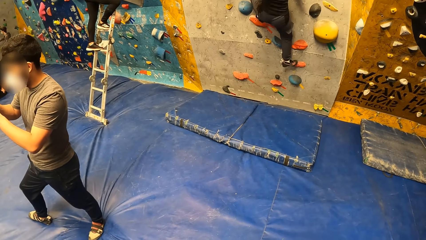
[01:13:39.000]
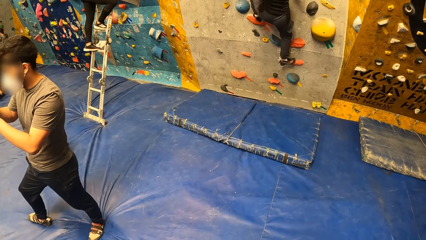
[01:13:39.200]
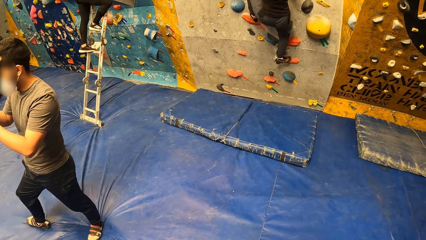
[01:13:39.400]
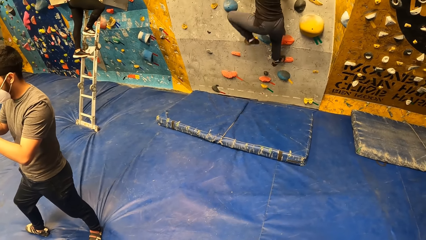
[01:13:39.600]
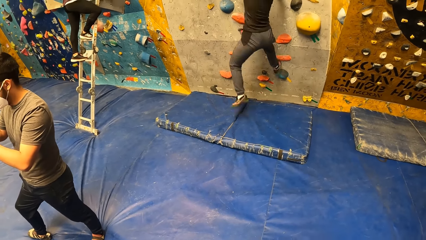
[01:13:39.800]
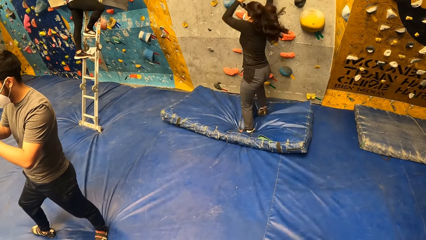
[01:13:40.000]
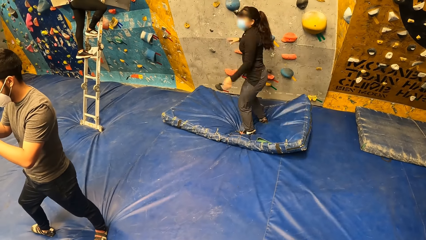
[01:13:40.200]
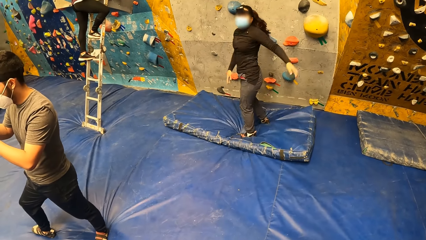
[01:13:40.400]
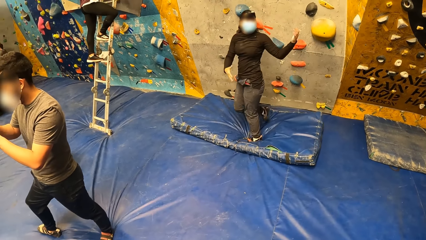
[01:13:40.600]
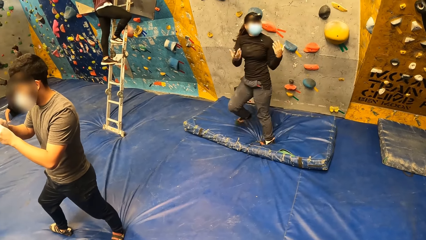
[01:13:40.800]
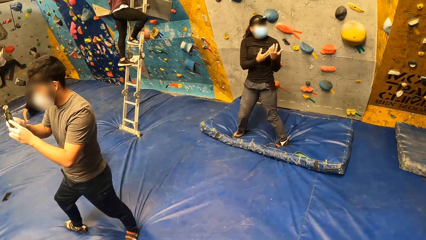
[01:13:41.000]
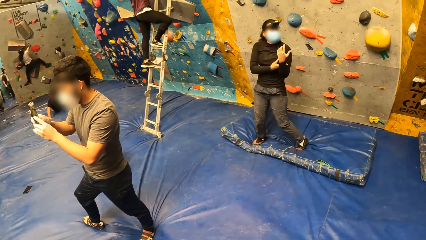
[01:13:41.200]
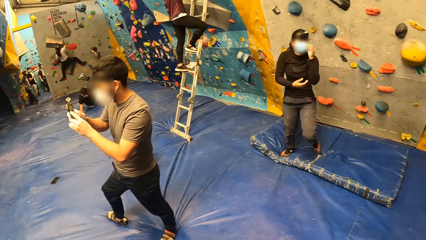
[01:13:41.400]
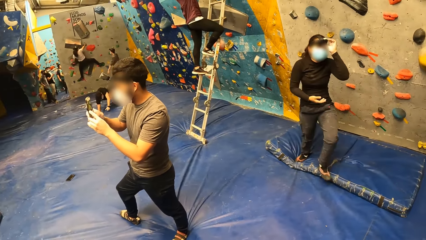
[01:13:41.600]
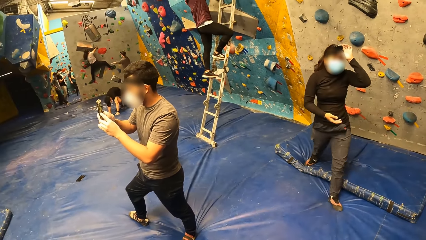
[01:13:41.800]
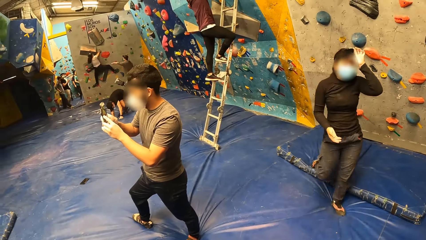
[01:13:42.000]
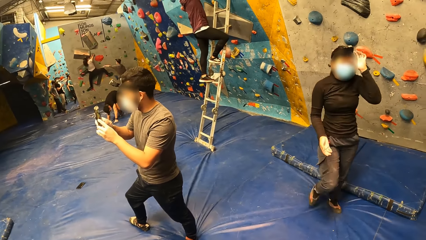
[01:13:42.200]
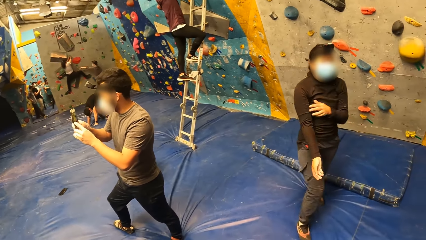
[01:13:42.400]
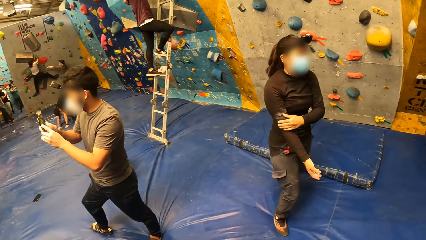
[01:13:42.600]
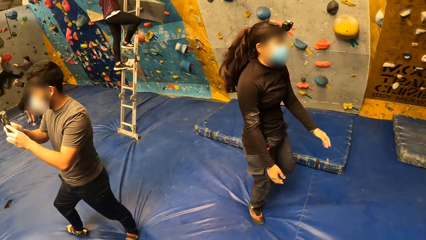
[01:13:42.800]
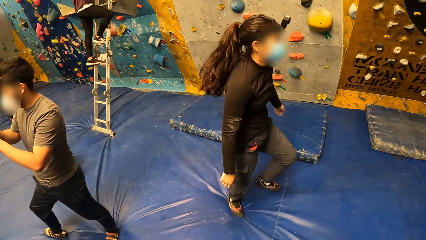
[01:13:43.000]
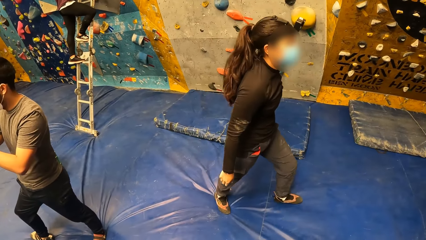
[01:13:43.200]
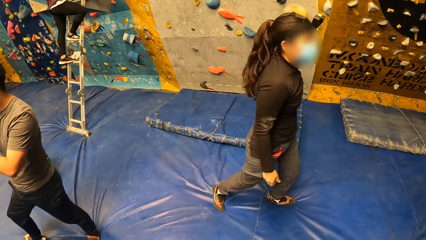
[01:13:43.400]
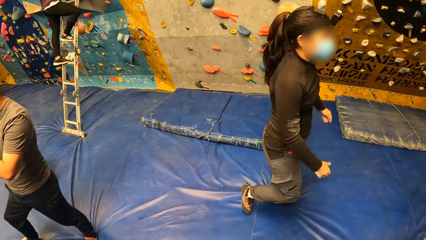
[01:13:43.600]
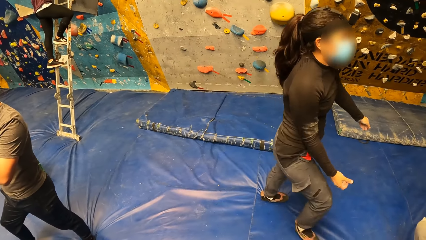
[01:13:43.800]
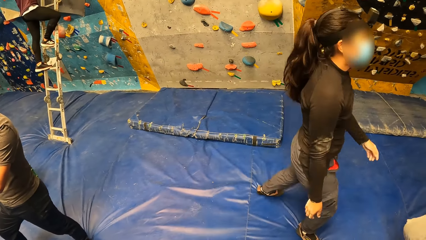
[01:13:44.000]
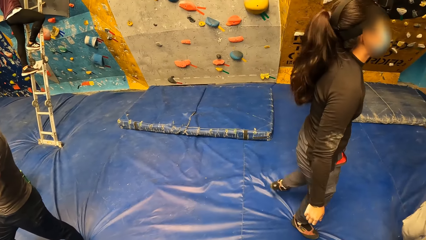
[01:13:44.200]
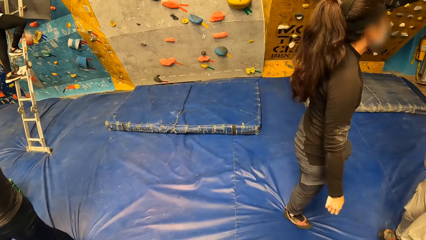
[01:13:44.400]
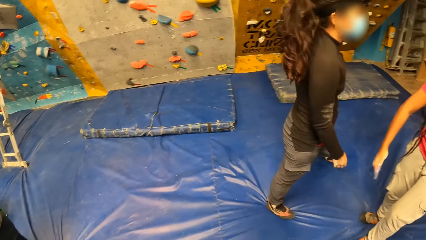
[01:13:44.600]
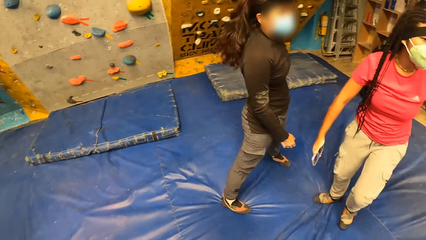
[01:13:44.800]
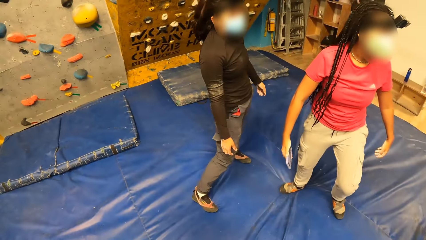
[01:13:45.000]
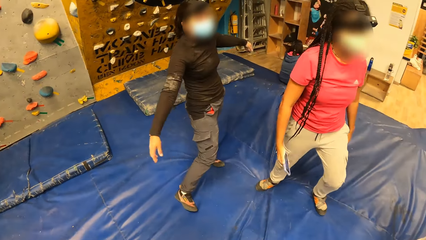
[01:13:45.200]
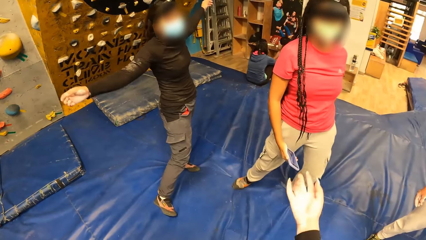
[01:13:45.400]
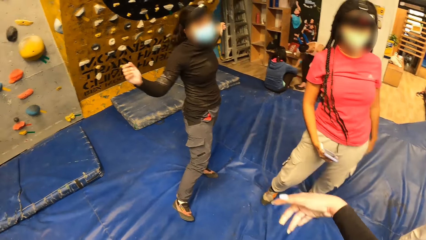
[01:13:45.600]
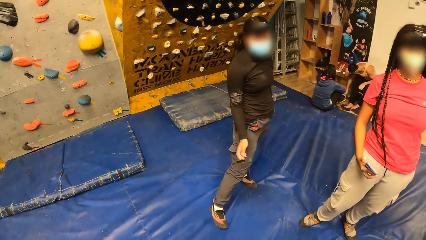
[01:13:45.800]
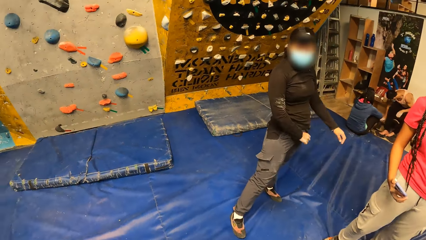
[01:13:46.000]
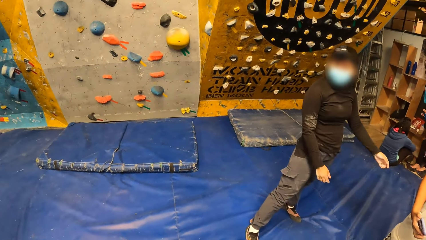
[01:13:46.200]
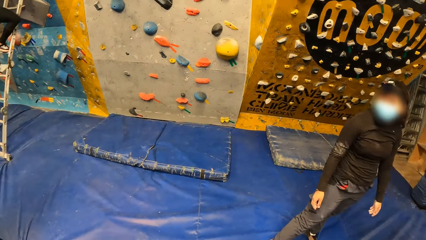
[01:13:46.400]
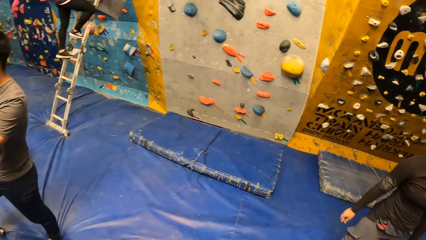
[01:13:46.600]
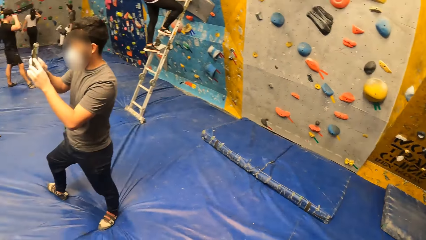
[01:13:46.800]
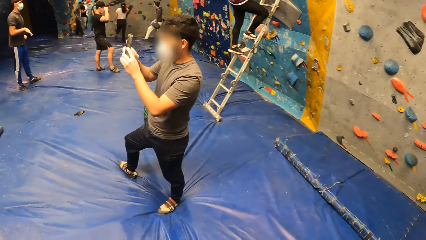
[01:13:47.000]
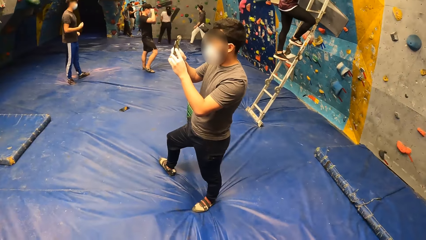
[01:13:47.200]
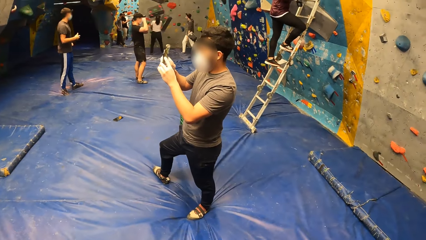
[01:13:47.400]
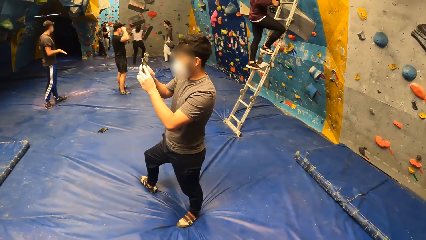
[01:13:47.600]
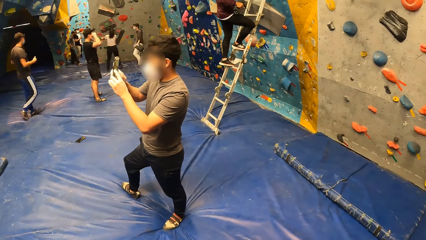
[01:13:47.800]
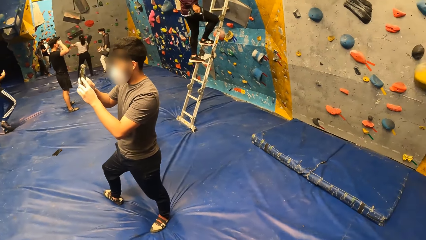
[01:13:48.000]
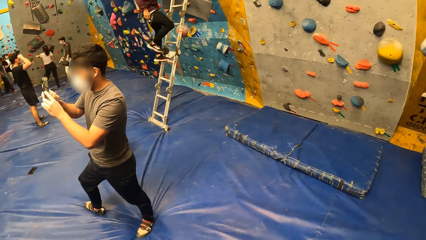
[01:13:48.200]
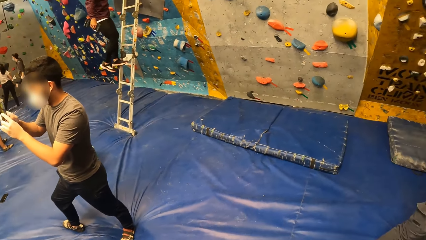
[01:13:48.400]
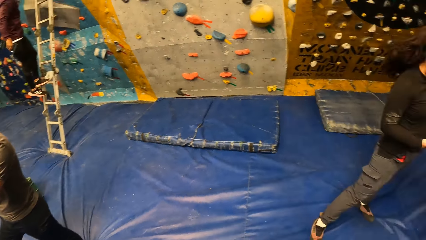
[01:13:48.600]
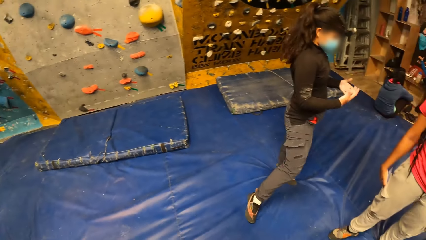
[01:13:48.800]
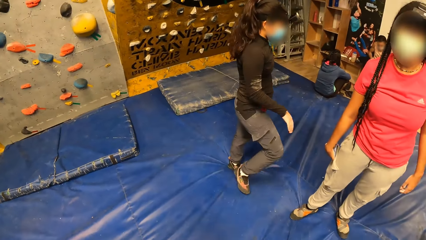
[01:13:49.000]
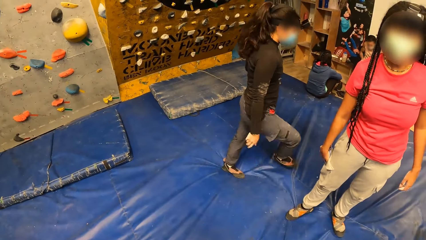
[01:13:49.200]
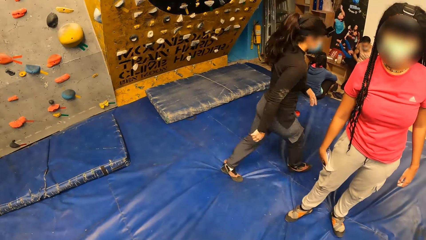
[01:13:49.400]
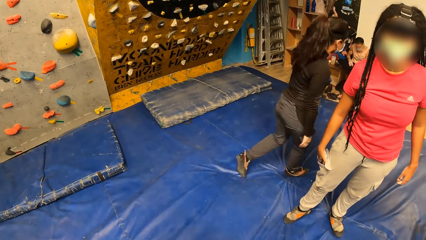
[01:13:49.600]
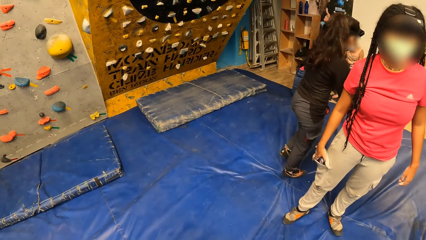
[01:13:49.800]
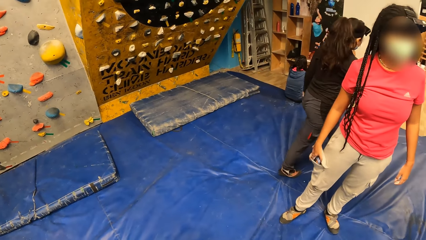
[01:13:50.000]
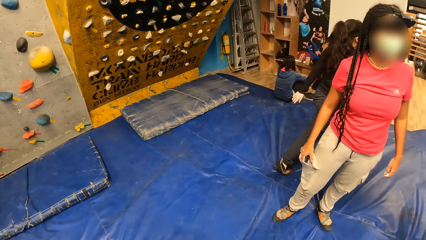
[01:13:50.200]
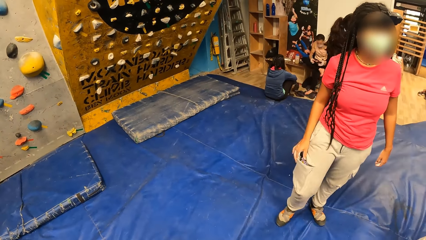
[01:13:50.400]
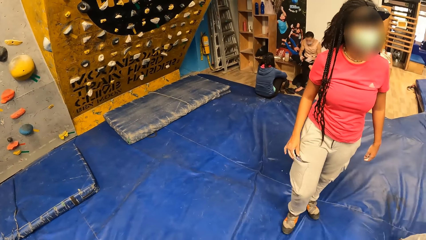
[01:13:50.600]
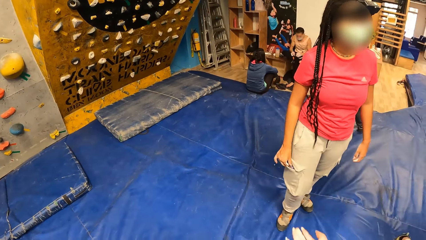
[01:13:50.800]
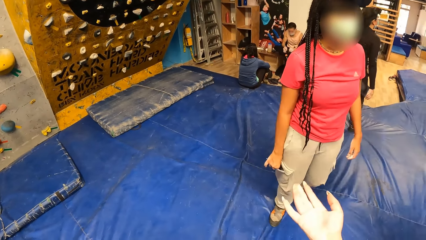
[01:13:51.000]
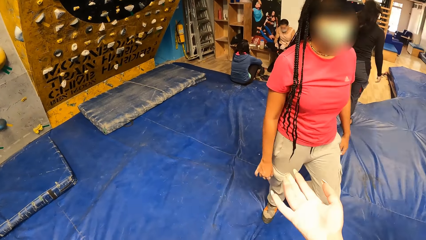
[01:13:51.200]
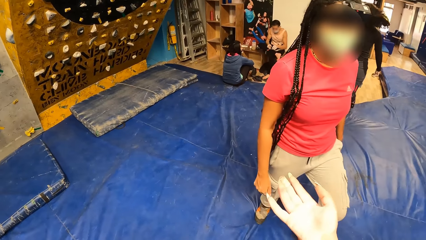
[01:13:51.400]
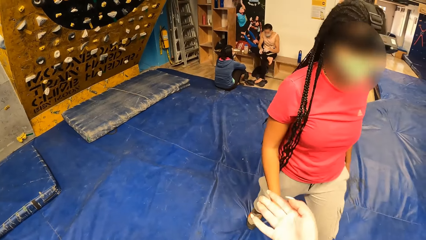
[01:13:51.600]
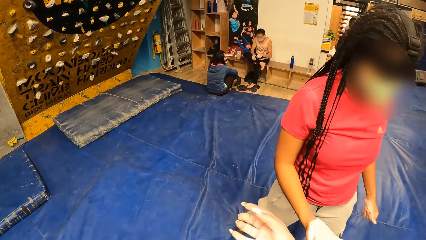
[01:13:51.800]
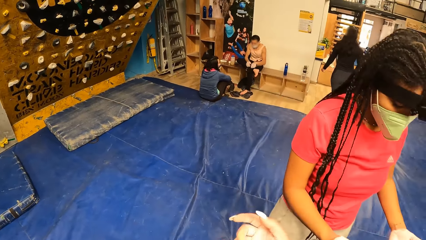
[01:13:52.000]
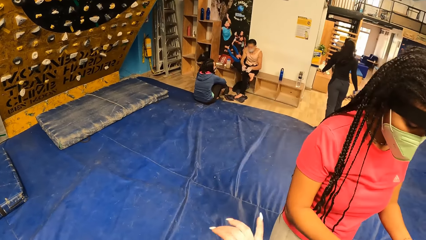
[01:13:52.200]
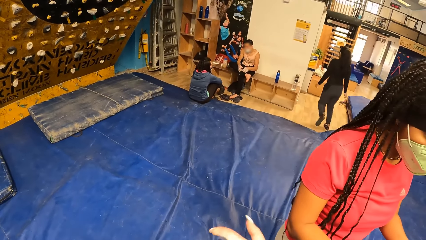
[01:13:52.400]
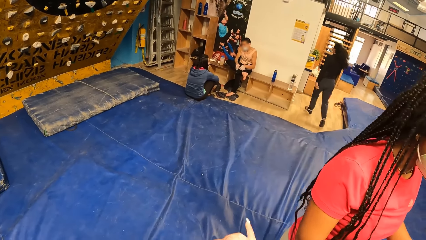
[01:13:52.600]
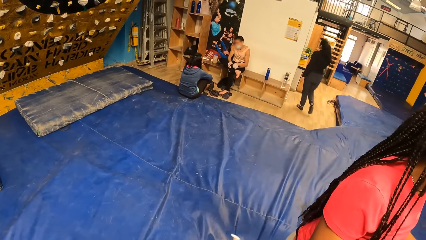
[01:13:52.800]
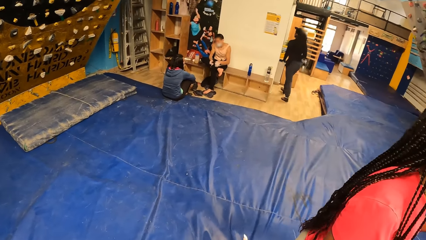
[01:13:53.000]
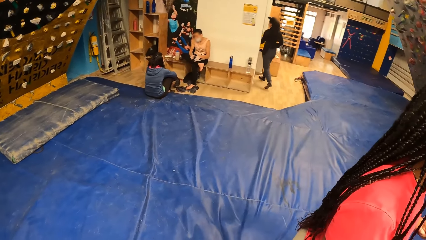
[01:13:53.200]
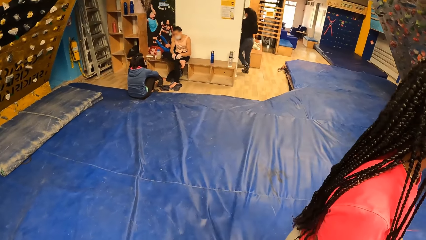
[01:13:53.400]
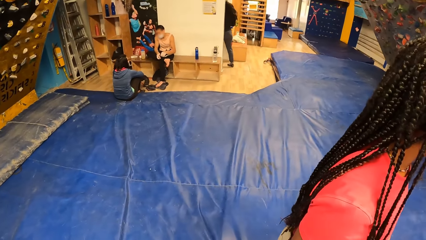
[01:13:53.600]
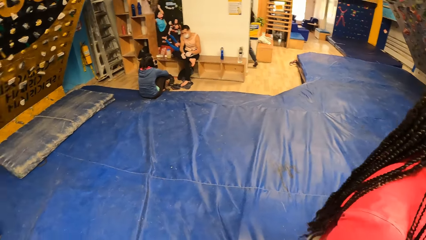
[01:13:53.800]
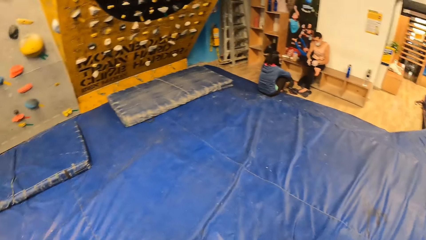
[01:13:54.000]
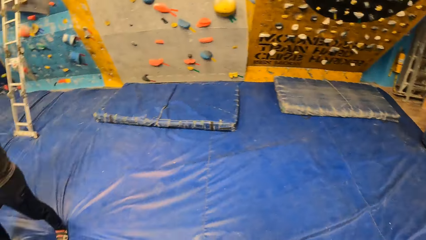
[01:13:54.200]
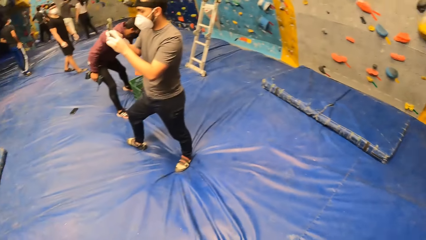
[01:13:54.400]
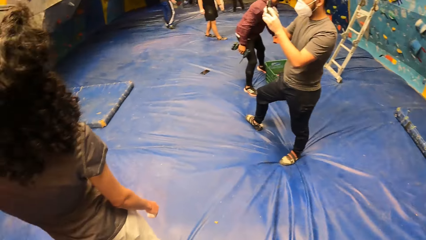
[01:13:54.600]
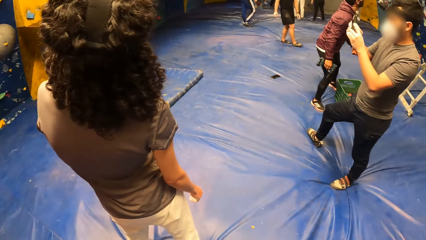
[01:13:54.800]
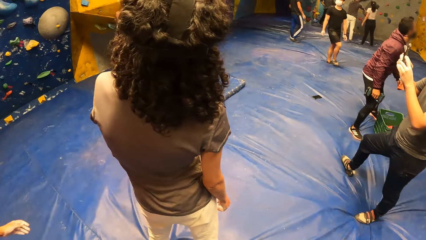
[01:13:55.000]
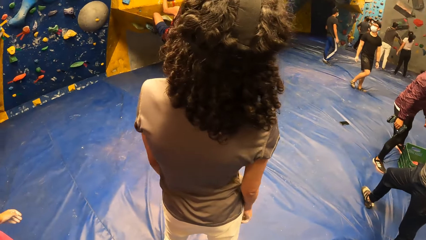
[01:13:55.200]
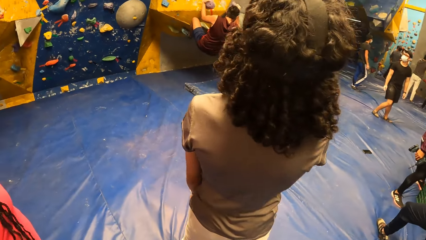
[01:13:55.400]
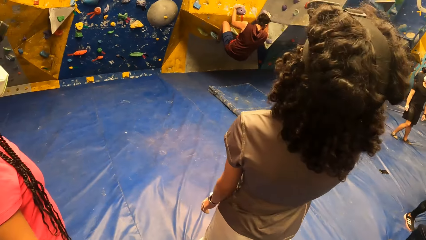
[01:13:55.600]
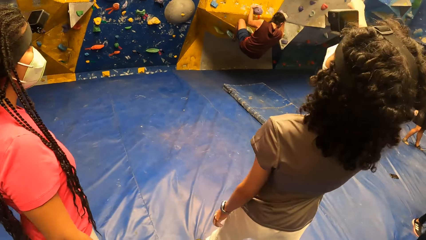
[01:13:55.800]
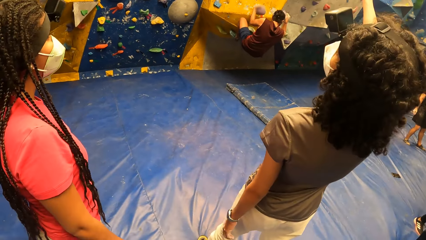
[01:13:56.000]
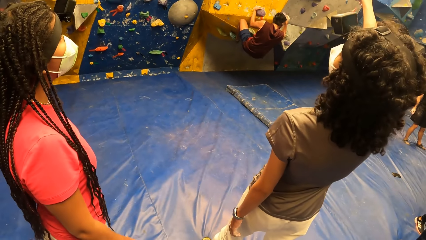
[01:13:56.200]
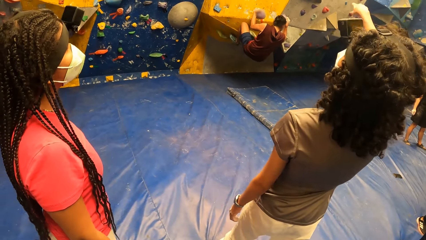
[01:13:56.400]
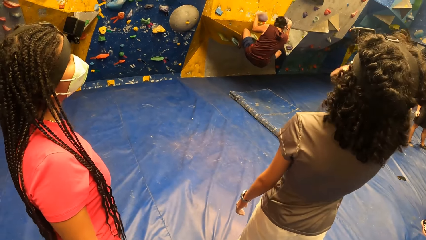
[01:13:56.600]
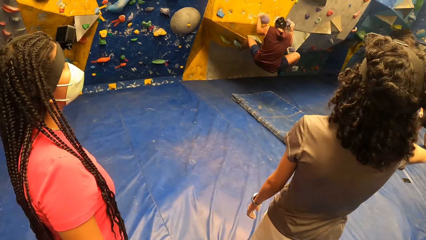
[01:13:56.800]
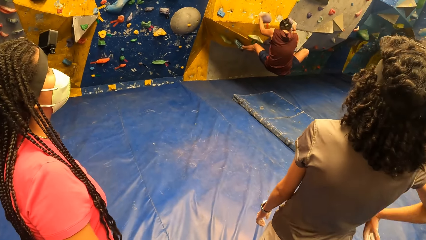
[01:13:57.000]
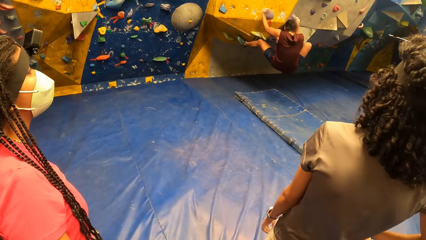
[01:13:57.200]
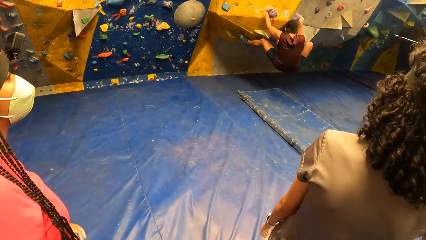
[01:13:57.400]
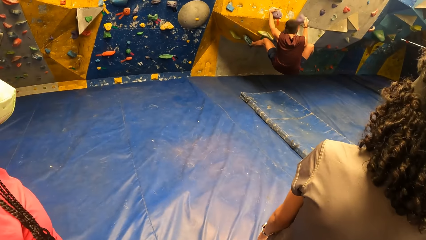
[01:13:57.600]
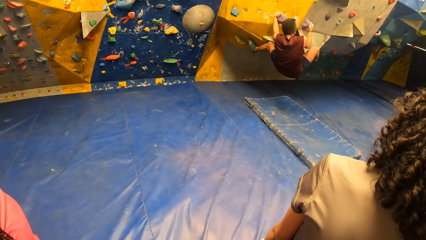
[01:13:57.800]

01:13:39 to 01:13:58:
The woman jumps onto a foam landing piece. The camera wearer talks to a woman and another woman. They look around. They talk to the first woman. Another woman adjusts a sock with both hands. The camera wearer looks around.
